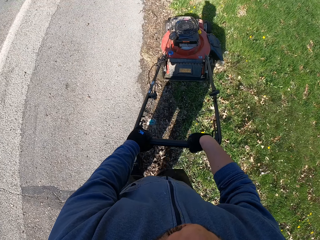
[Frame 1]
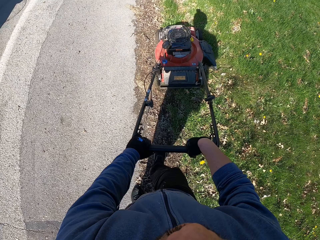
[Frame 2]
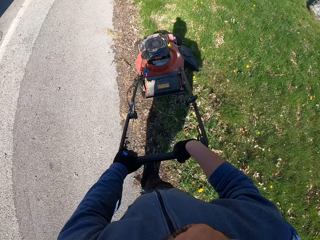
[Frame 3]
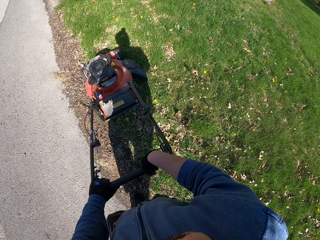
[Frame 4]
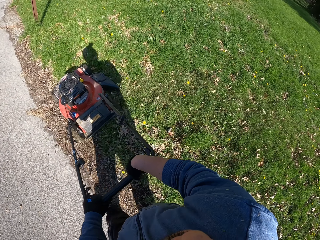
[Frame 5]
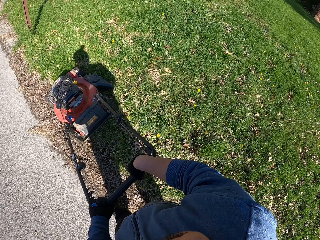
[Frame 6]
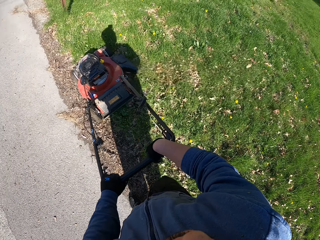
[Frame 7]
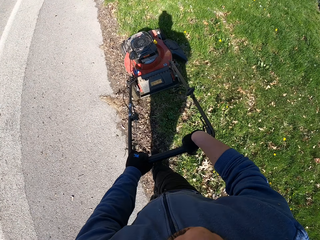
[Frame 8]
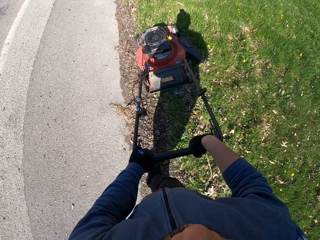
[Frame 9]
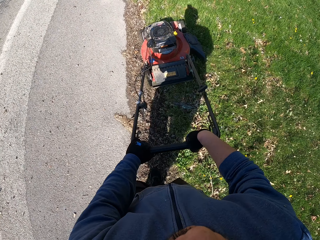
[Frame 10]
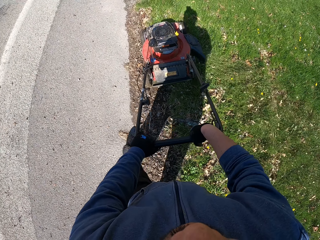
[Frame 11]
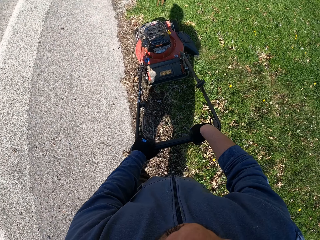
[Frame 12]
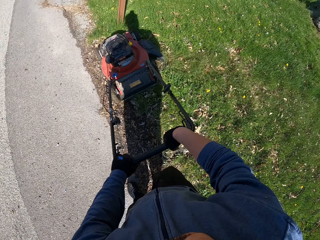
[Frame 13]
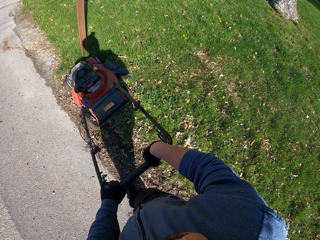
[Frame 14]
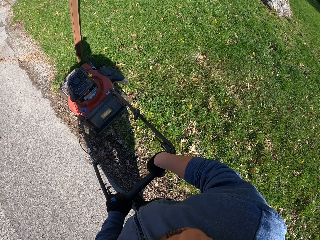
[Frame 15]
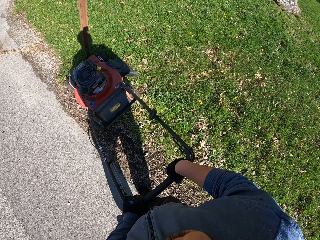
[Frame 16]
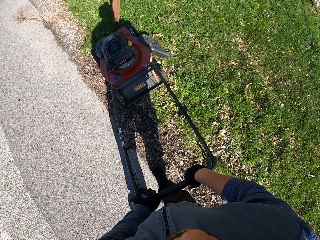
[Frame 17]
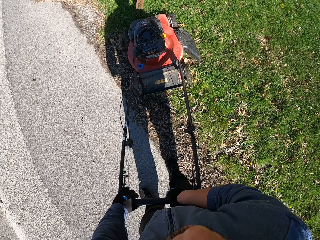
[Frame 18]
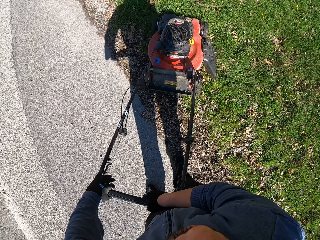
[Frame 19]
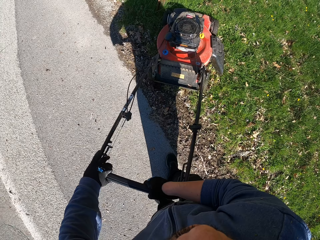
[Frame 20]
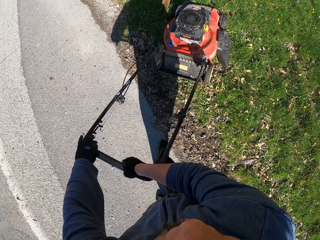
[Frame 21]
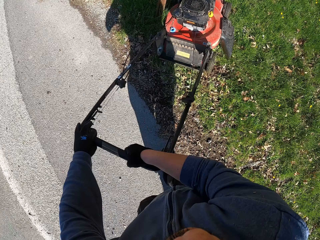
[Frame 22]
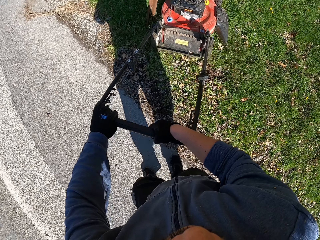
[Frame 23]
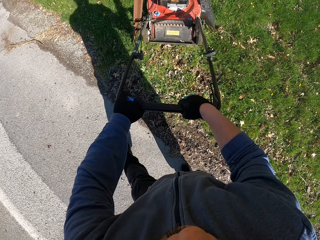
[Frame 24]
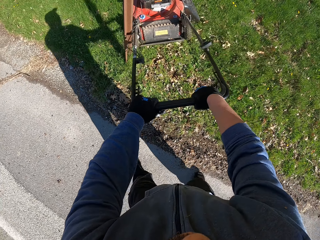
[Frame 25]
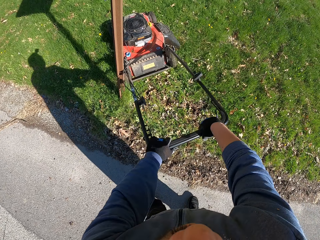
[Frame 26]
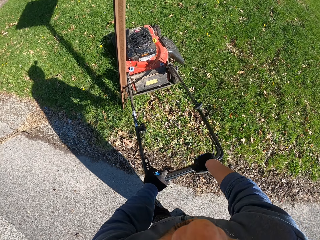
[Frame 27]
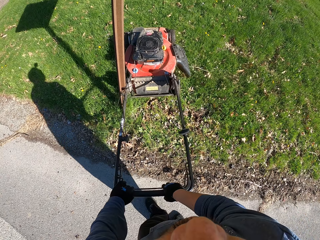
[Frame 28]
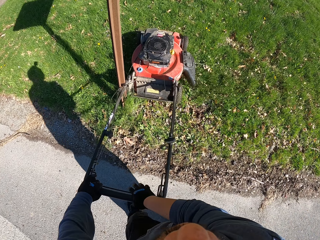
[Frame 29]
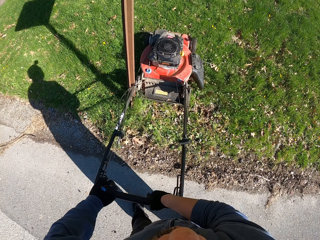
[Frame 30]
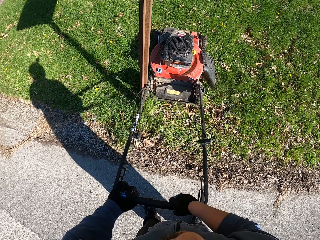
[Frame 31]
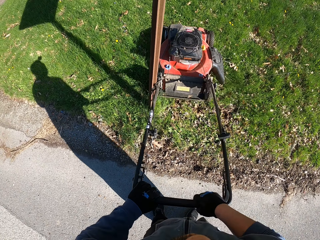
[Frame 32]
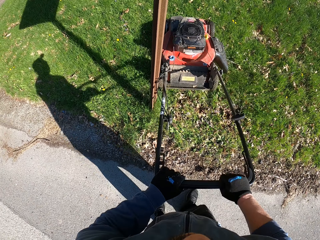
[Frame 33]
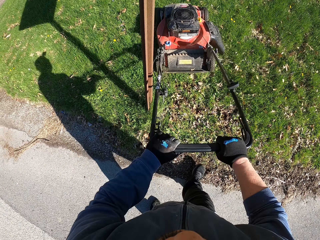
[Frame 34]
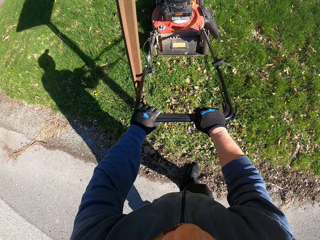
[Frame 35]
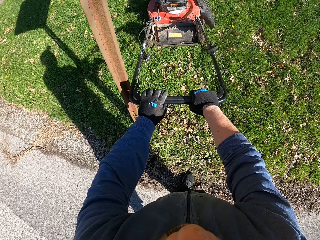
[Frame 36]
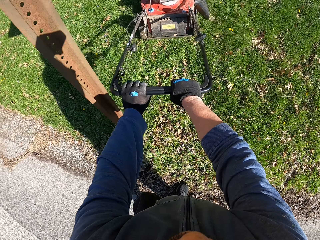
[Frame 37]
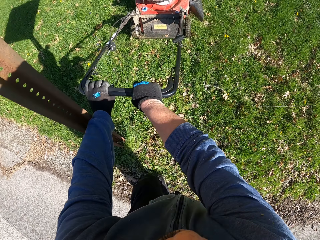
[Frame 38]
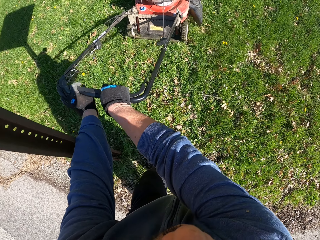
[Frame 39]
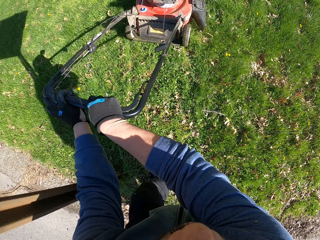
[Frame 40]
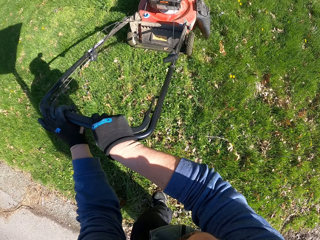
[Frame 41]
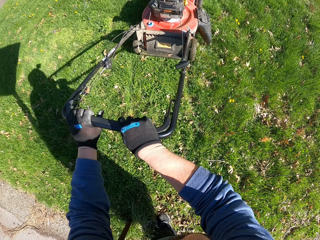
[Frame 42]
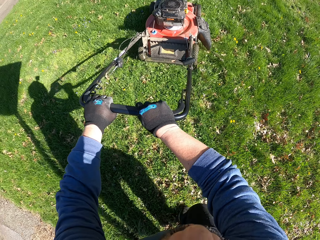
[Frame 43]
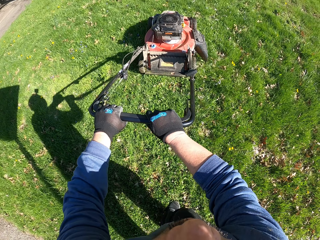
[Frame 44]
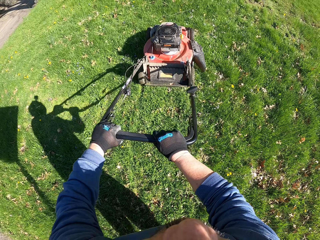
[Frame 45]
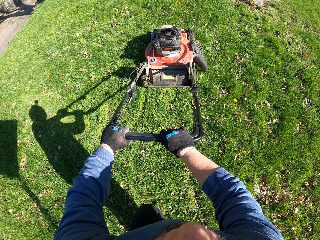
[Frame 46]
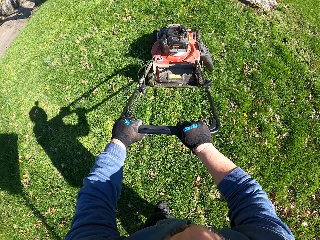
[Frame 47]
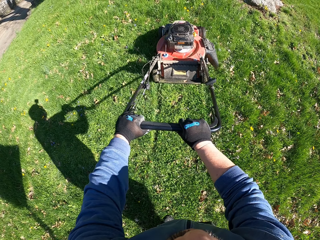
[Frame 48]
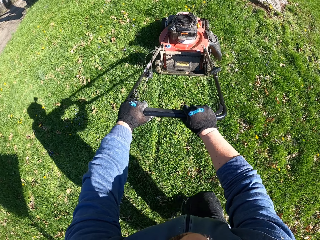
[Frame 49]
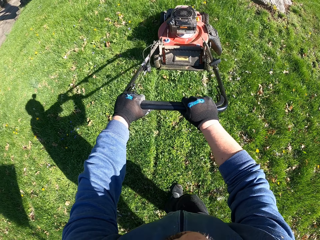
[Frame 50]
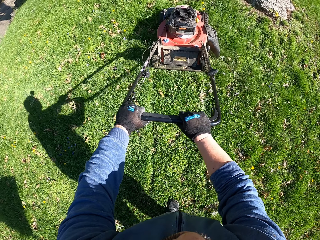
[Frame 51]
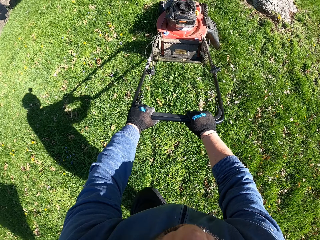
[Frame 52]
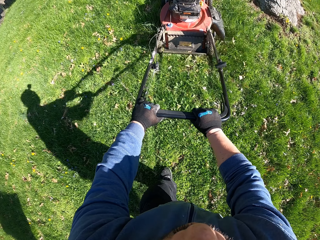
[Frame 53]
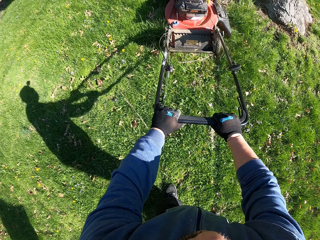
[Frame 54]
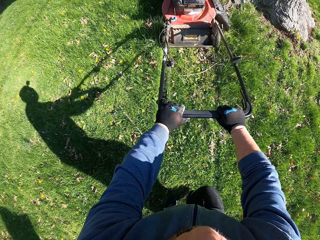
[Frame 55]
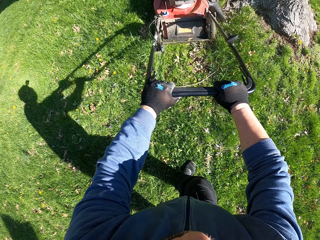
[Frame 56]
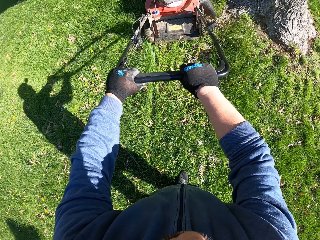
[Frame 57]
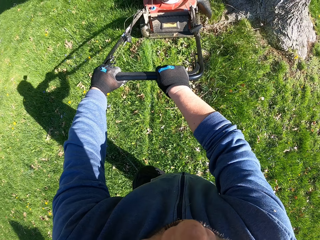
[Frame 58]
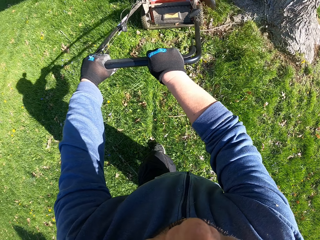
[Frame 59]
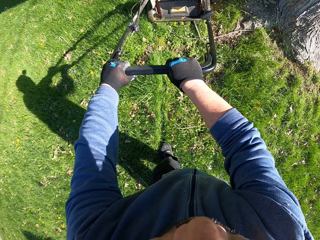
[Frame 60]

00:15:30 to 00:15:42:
The camera wearer turns the lawn mower. They cut the grass with the lawn mower.

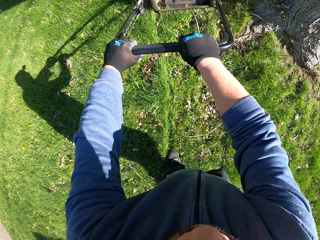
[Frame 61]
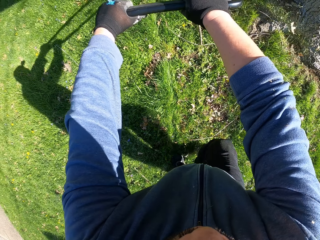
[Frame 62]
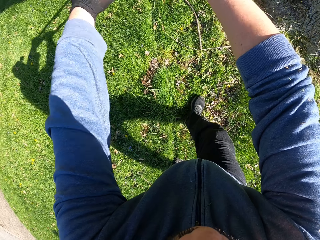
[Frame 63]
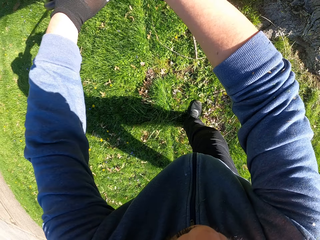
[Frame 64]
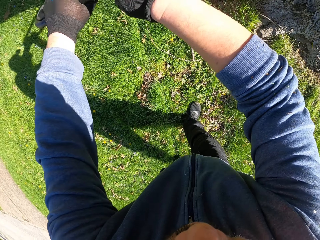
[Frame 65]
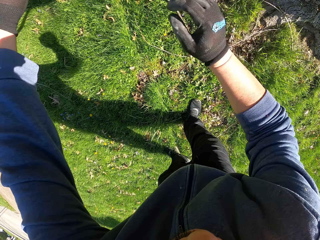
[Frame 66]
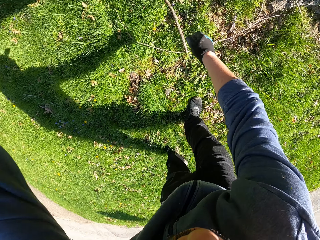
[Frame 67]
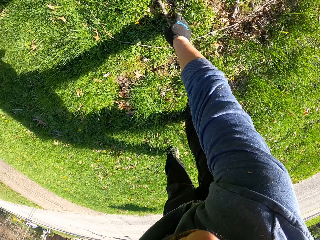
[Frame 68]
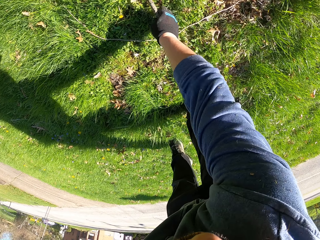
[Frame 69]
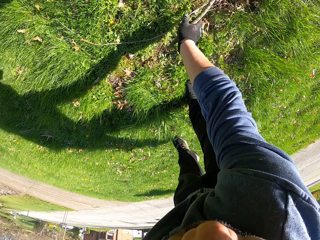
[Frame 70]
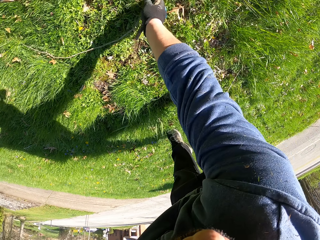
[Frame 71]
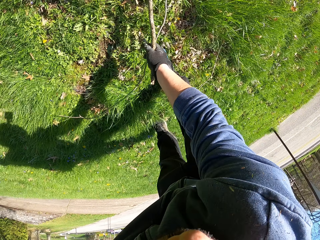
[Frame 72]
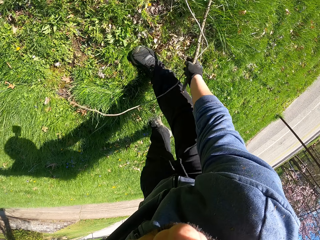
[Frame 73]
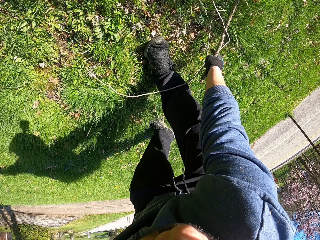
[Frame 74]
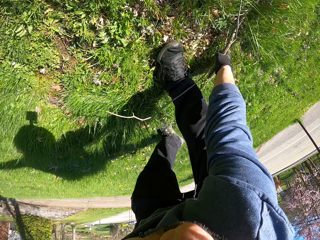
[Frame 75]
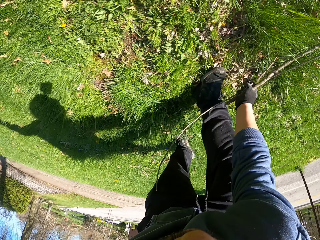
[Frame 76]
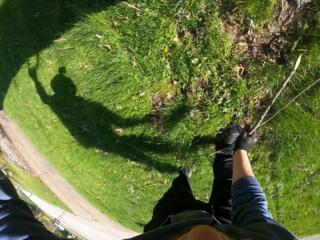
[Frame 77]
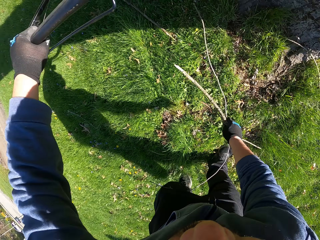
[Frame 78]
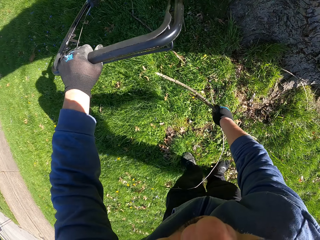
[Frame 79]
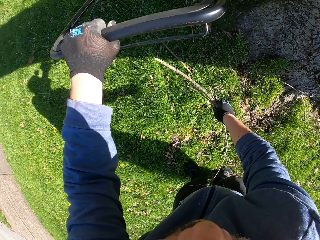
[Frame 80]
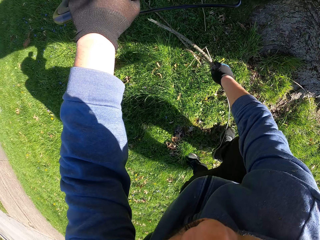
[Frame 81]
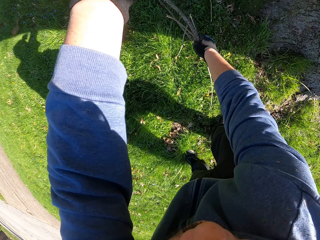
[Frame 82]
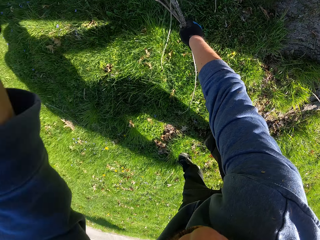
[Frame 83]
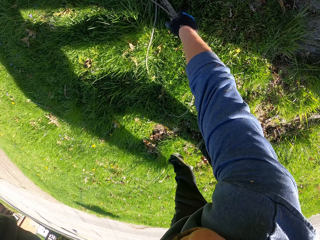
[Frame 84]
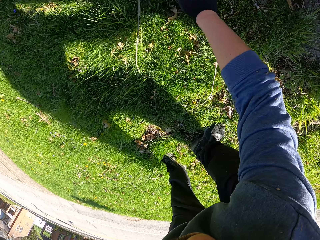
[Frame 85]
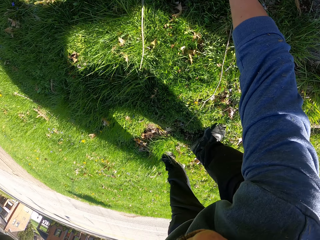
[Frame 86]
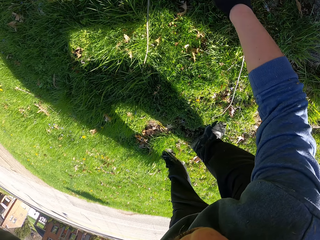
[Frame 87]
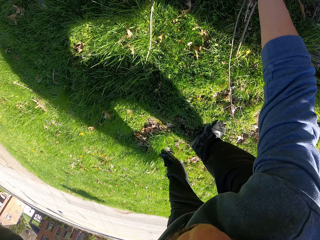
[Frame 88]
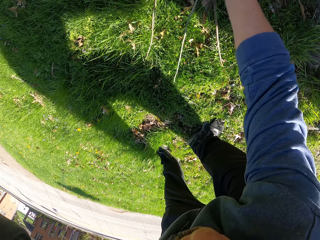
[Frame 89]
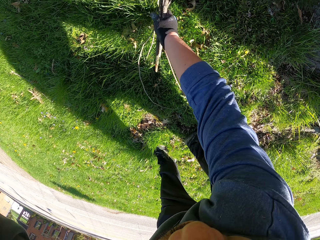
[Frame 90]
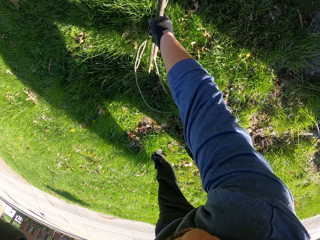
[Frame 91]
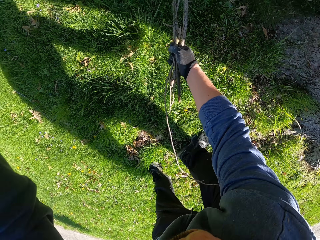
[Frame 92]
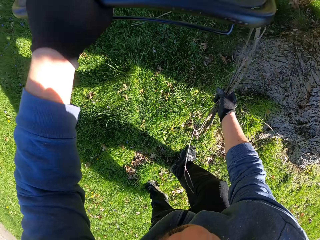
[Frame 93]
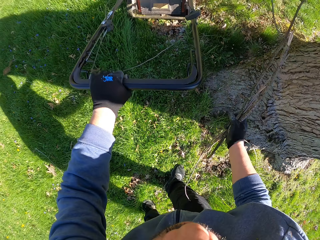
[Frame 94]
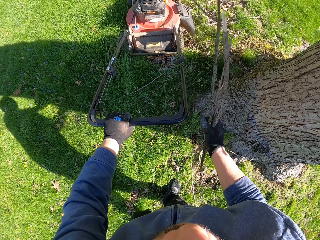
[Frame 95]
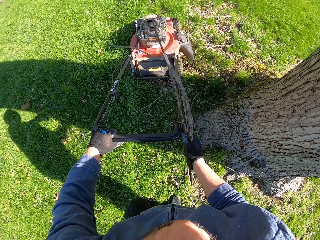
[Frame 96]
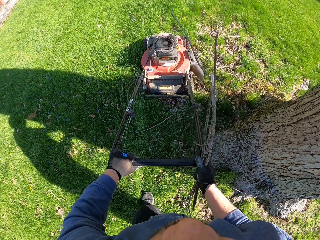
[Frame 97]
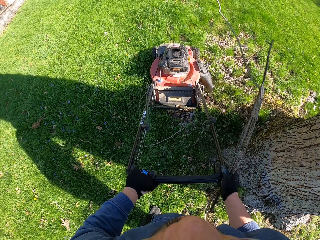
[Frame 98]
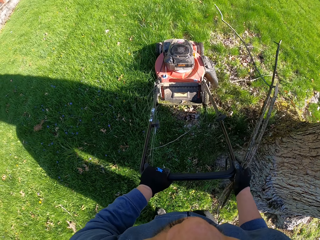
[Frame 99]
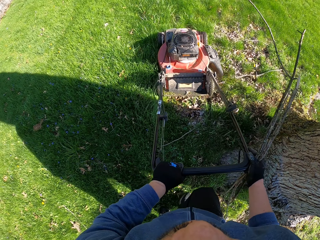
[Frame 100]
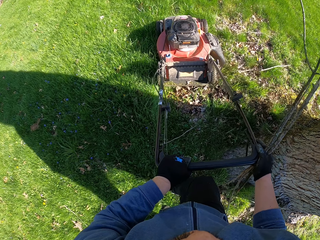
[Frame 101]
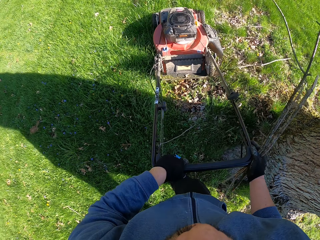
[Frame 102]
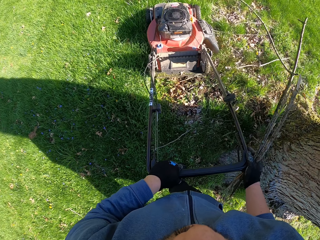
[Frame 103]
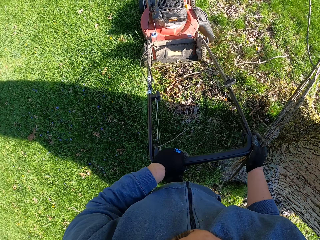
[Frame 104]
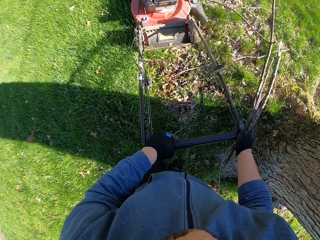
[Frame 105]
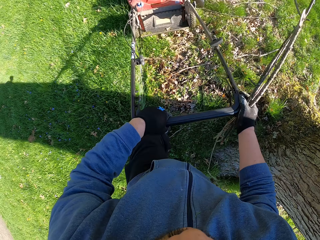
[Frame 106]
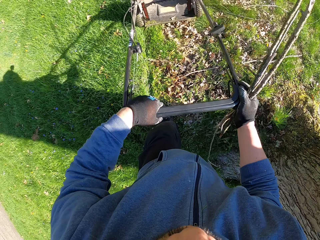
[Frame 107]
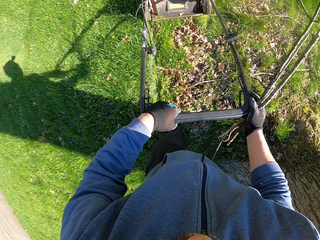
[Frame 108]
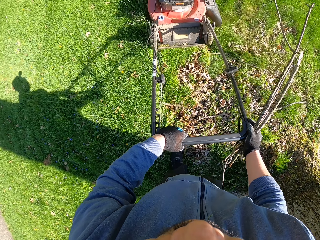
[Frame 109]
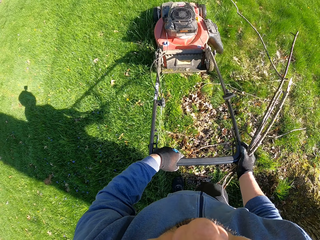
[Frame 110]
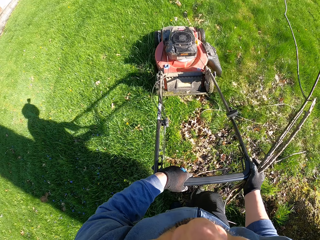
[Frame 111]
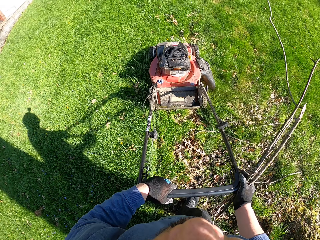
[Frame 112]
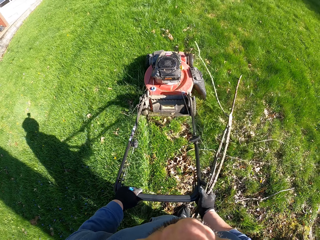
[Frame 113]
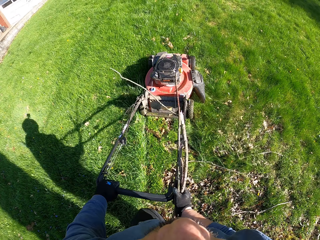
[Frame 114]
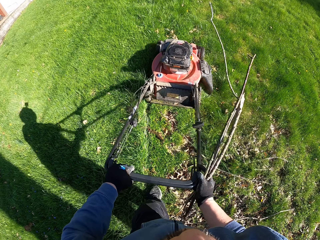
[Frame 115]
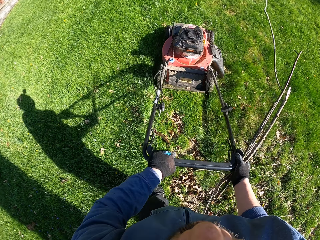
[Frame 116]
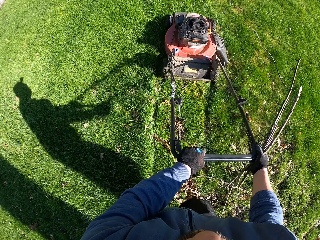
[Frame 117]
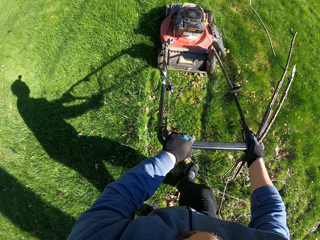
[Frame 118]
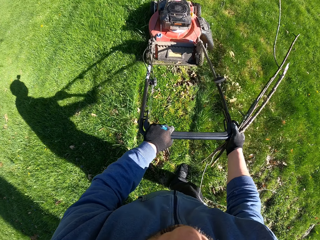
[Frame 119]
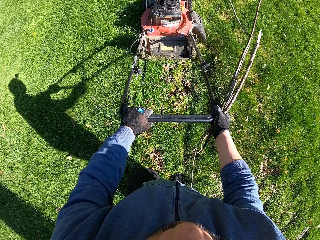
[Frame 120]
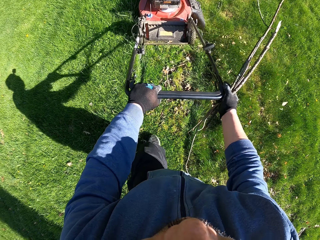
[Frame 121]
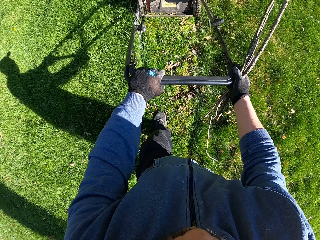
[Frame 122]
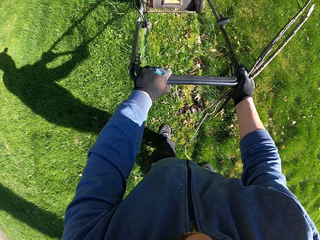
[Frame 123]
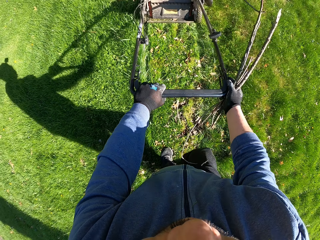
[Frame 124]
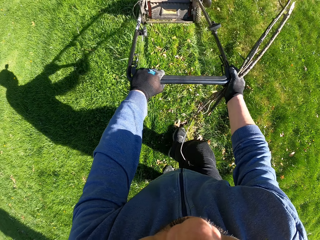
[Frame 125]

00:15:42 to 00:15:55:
The camera wearer picks up the sticks from the floor. They cut the grass with the lawn mower.
